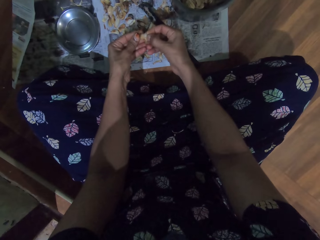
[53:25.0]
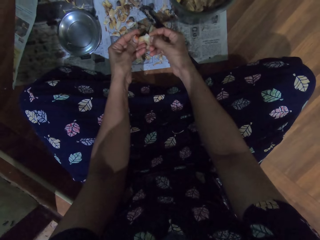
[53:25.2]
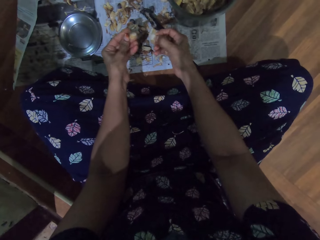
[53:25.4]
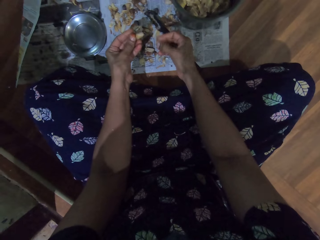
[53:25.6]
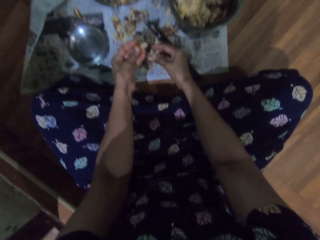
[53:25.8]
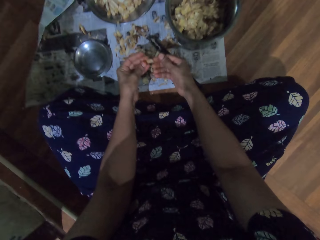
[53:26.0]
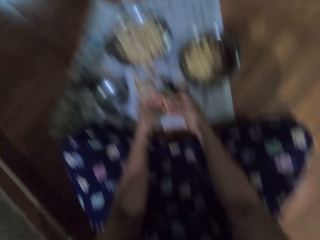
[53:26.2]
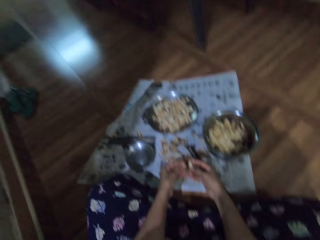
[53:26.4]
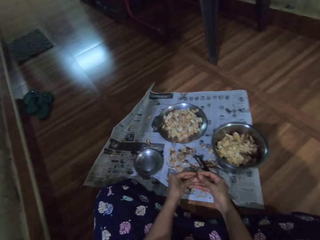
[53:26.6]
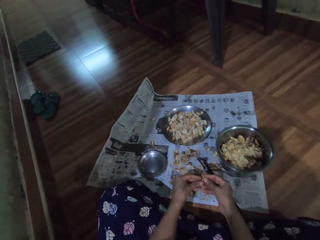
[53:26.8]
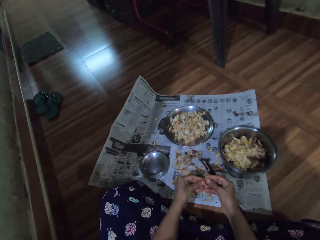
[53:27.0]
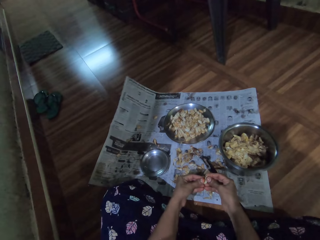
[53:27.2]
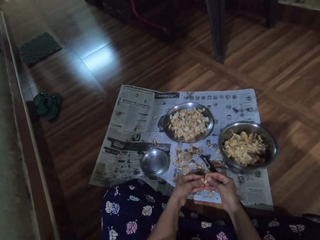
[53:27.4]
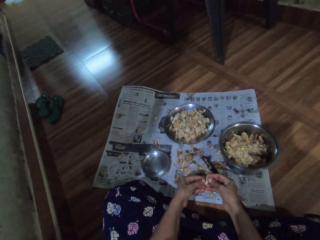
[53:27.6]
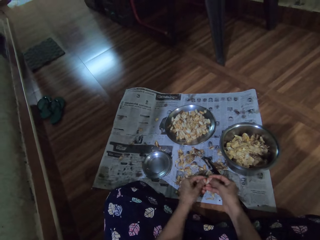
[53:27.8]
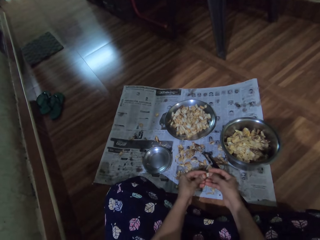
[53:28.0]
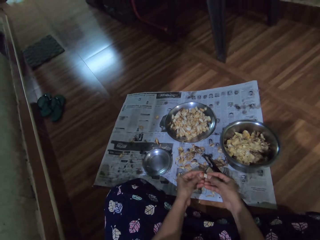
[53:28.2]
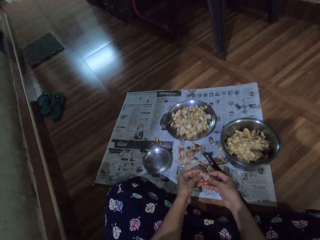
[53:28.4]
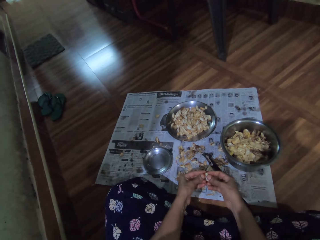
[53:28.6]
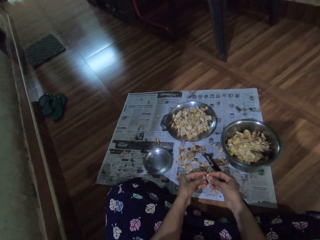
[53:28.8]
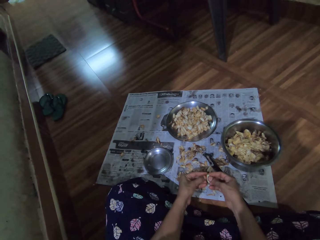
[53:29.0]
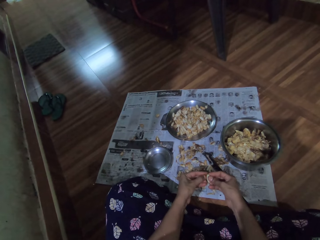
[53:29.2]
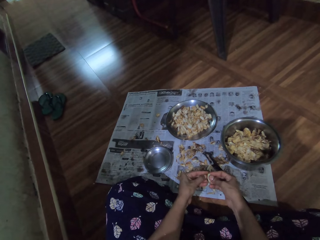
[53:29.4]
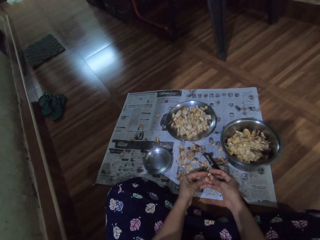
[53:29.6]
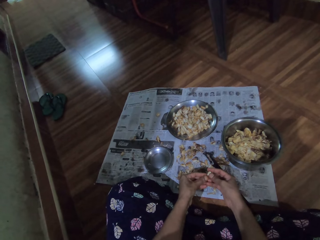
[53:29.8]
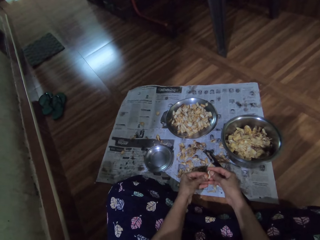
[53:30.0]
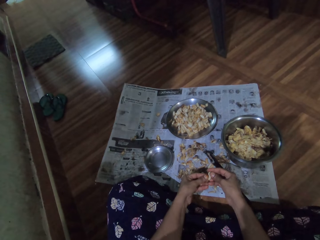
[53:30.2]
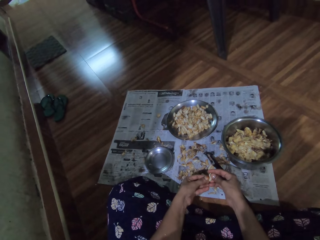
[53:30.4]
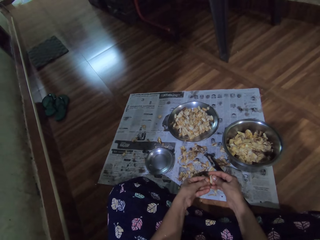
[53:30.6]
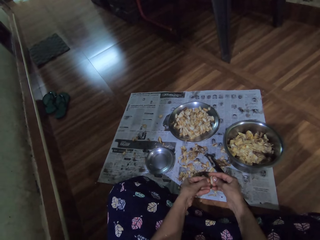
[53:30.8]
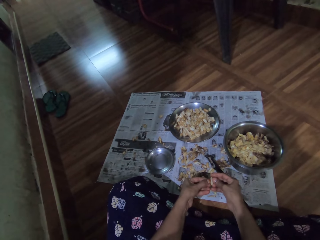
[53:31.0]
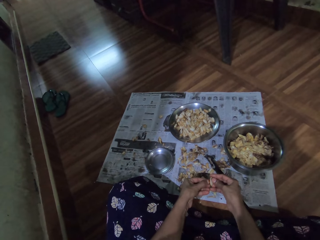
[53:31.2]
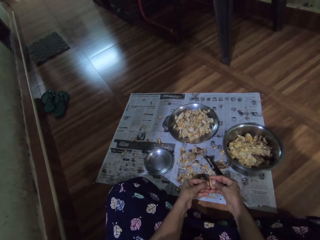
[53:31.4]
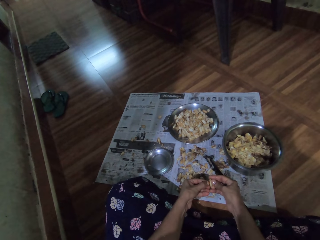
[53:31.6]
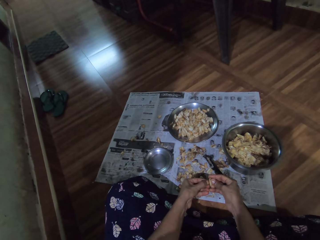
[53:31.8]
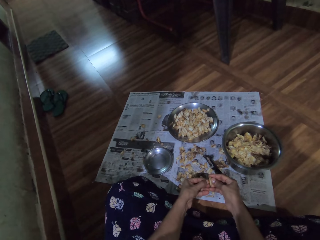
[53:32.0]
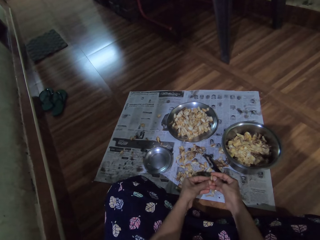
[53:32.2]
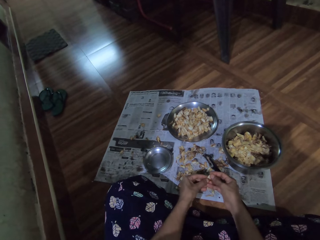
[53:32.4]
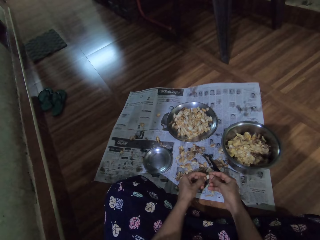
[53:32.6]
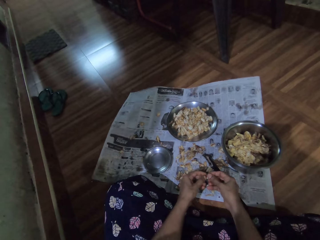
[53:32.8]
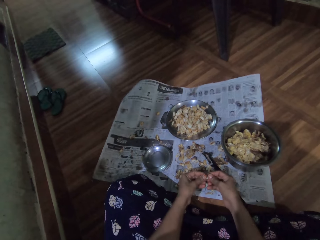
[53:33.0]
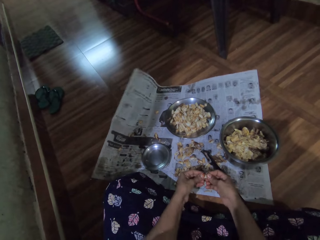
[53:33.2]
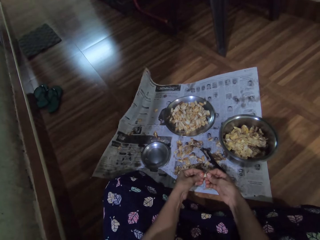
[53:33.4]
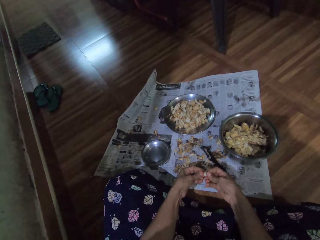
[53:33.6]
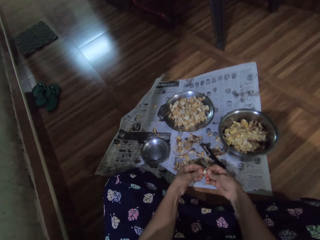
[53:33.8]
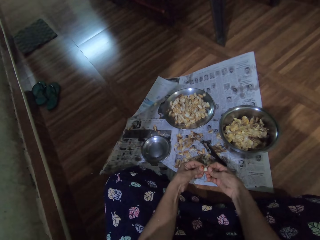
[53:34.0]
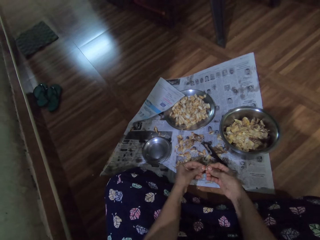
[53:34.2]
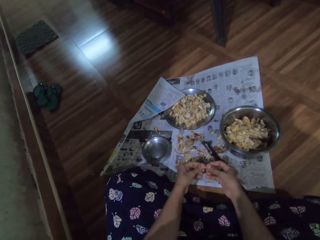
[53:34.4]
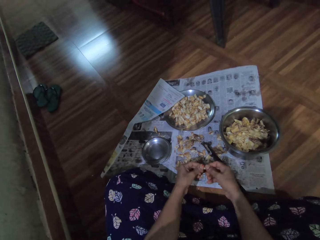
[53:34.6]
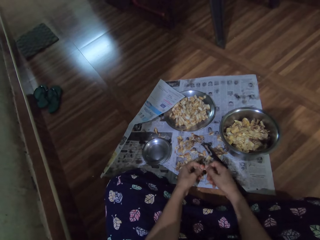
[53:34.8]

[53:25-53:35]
The camera wearer peels the garlic. She drops the garlic on the newspaper with her right hand. She divides the garlic with both hands.

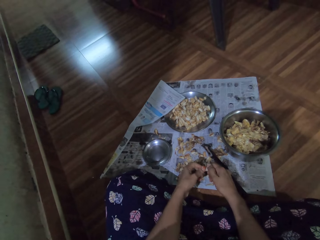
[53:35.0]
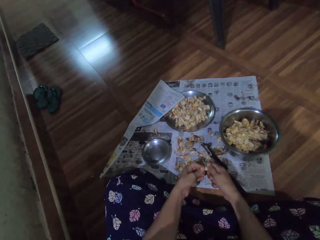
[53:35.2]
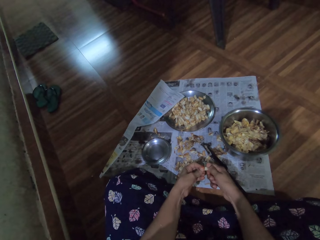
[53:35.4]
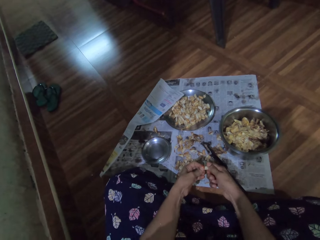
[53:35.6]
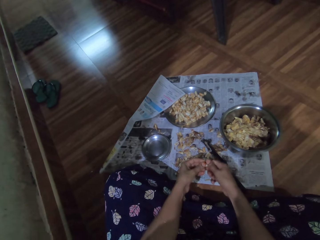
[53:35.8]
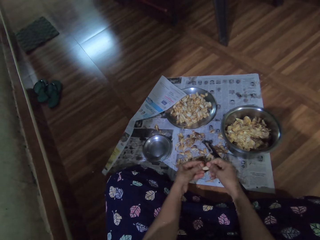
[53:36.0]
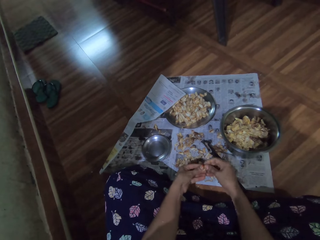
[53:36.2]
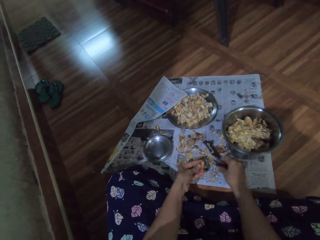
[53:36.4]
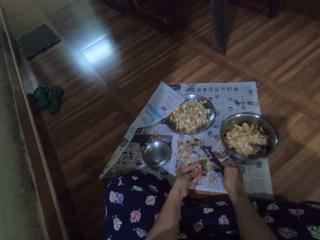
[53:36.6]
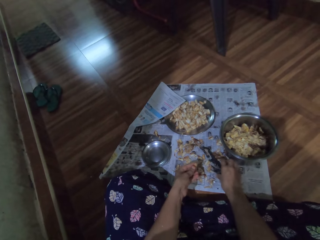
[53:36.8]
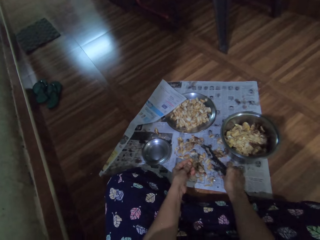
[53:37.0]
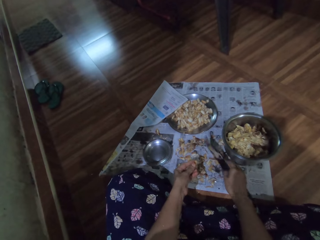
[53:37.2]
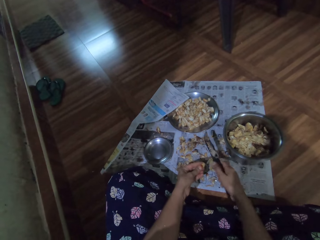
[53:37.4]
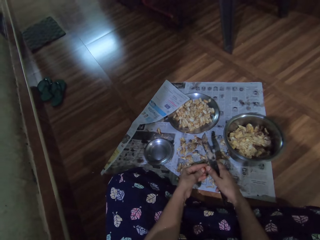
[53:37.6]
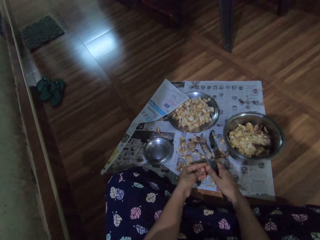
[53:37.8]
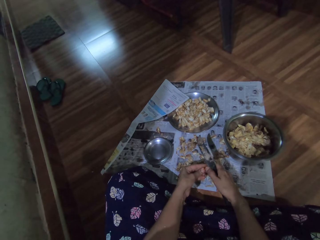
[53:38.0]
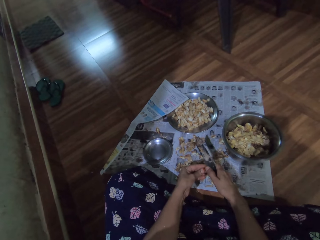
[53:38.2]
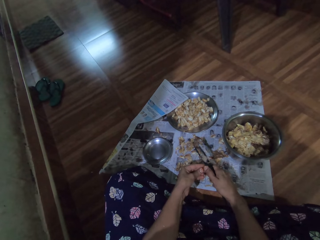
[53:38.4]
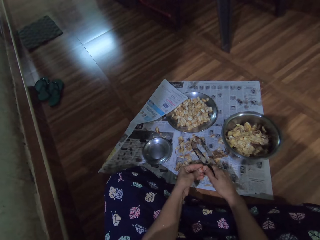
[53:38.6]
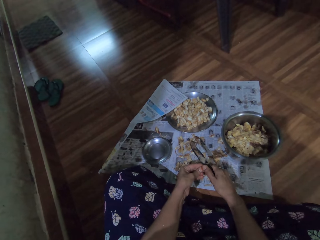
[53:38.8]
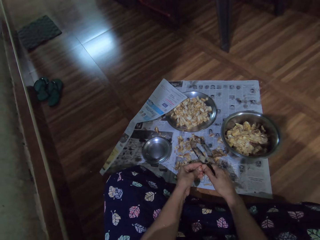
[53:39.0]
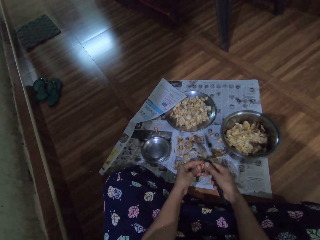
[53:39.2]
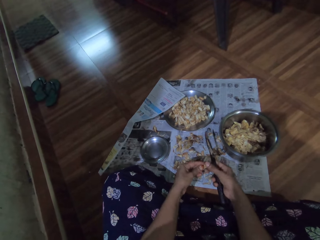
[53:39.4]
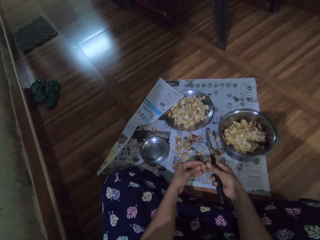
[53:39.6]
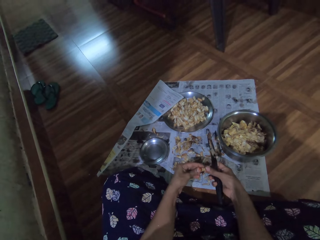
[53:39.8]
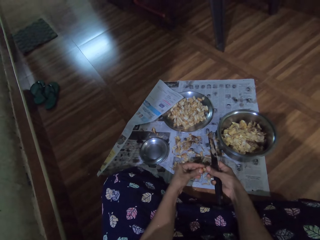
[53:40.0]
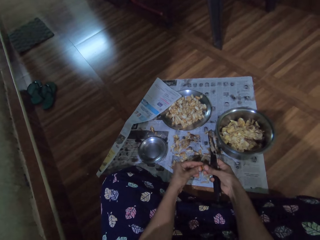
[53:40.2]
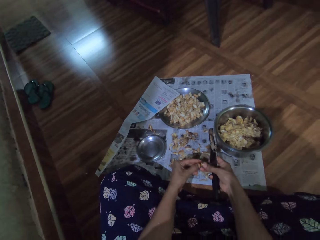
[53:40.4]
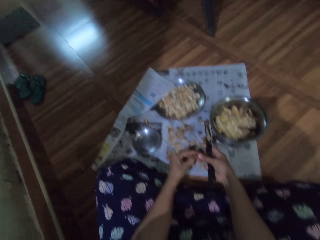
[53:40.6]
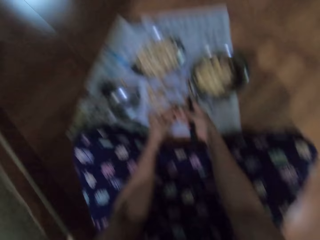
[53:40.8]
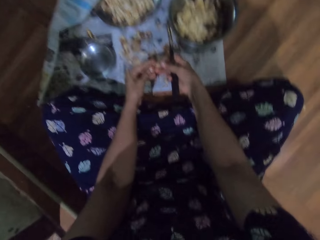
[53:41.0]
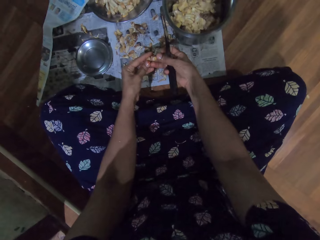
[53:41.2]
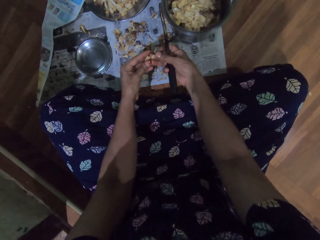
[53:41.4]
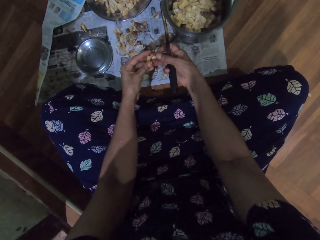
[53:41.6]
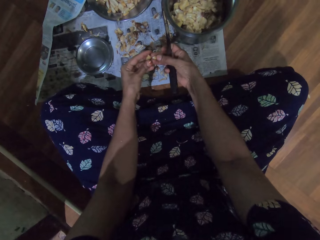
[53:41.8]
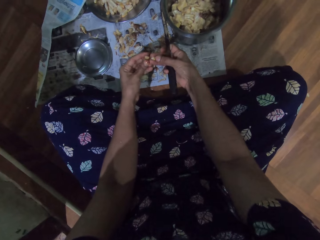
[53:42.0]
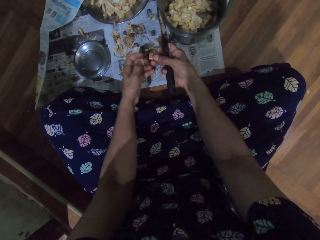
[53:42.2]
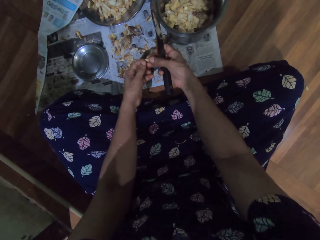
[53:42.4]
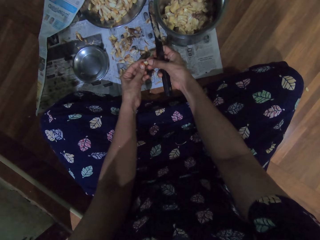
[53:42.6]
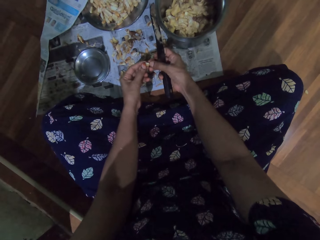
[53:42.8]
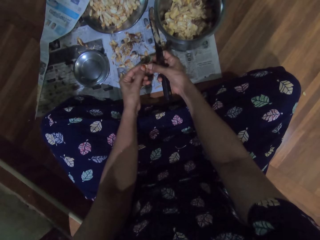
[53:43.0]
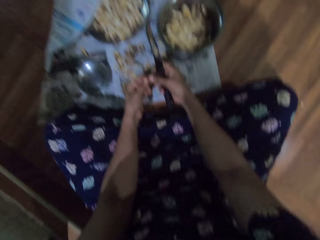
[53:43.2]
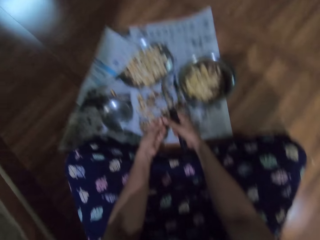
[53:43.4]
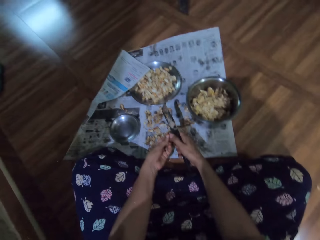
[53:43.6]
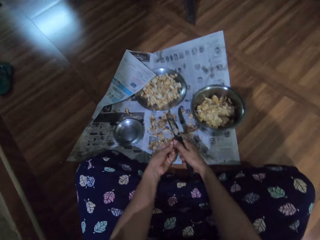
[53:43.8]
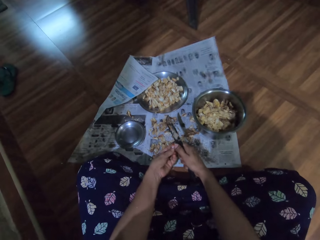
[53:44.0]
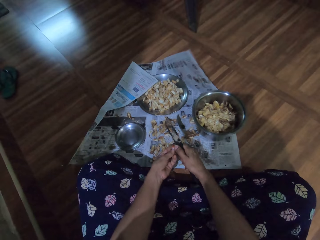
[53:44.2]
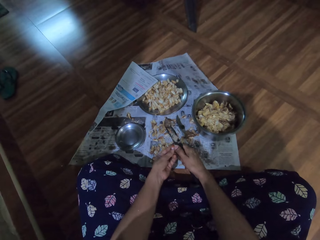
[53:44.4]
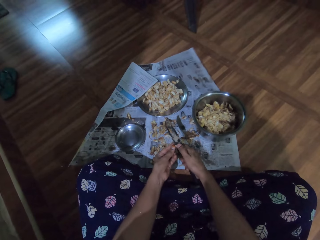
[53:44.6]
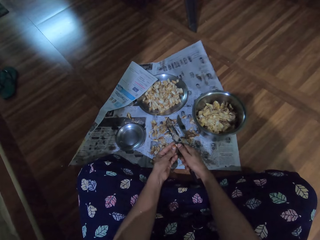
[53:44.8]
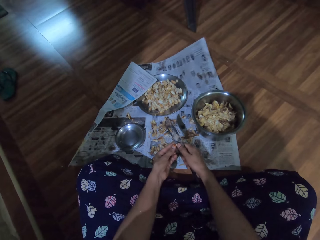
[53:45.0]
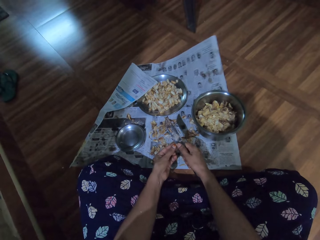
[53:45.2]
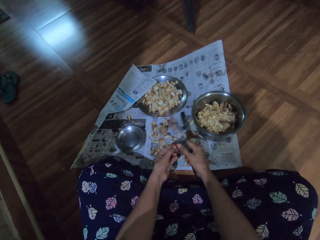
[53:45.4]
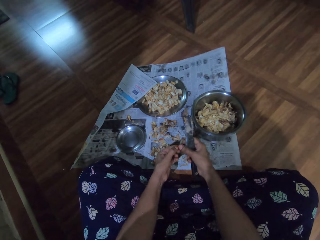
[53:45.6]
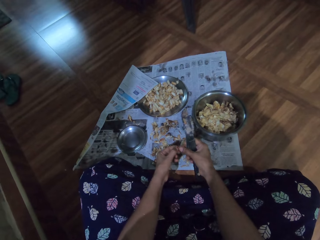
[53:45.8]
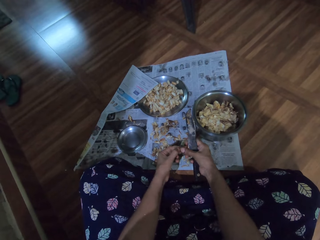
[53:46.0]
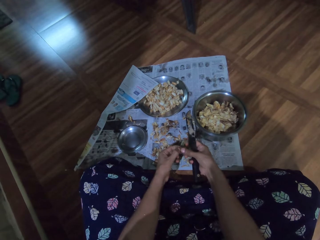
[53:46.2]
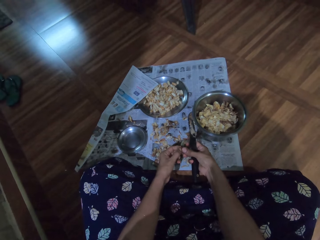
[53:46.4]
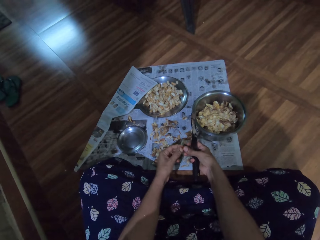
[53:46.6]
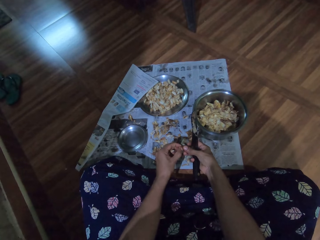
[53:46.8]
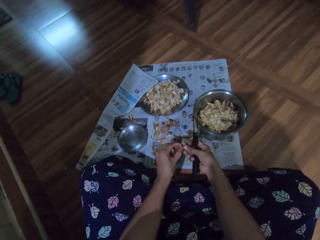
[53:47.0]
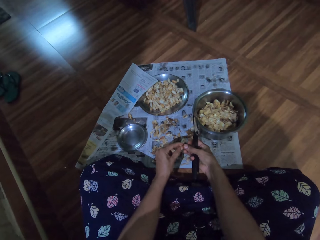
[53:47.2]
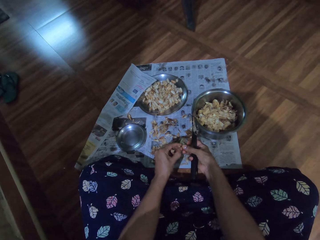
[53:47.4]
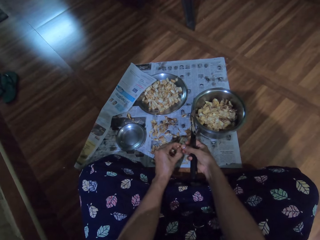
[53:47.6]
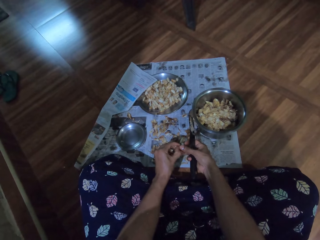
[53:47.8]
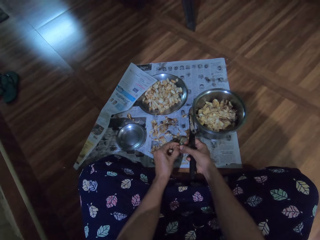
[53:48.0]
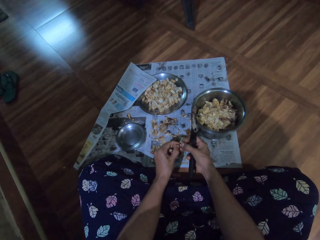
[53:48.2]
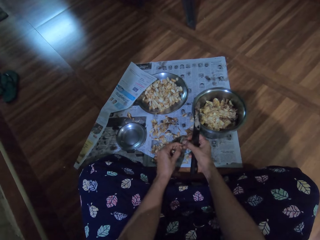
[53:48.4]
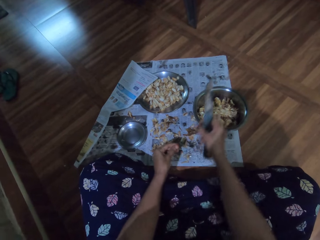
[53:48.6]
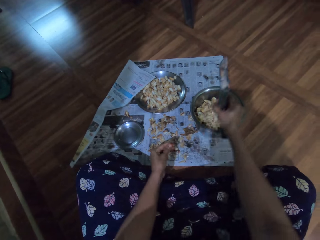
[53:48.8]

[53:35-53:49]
The camera wearer picks the knife from the newspaper with her right hand. She cuts the garlic with the knife in her right hand. She divides the garlic with both hands. She cuts the garlic with the knife in her right hand. She divides the garlic with both hands. She peels the garlic.
